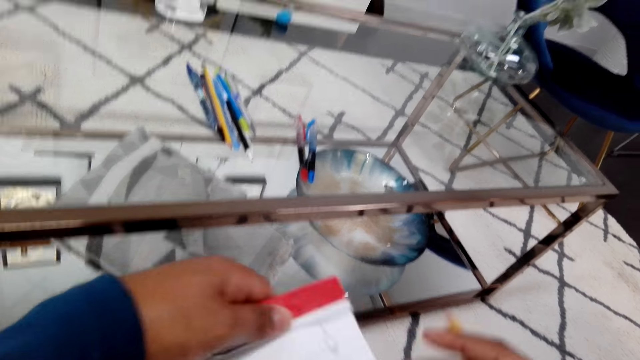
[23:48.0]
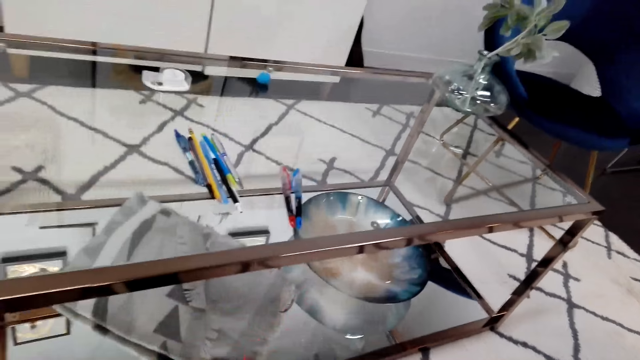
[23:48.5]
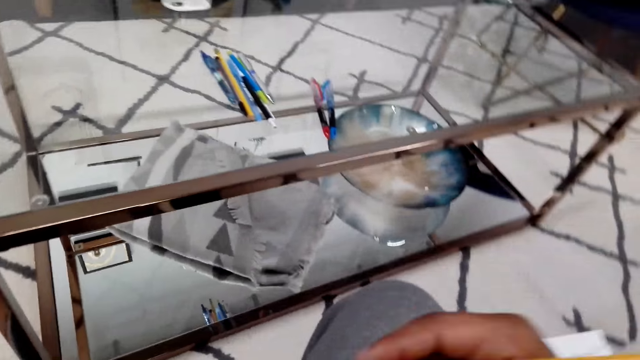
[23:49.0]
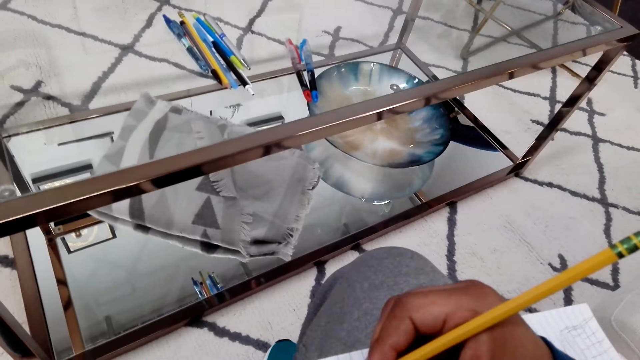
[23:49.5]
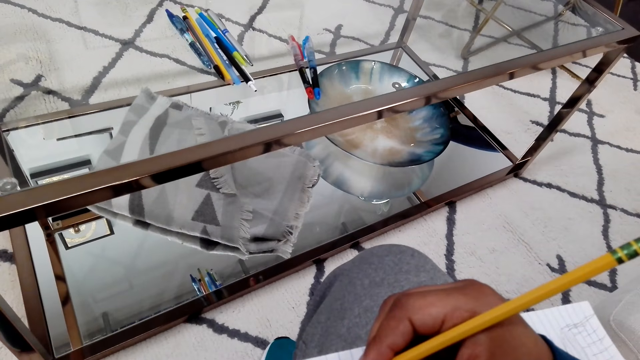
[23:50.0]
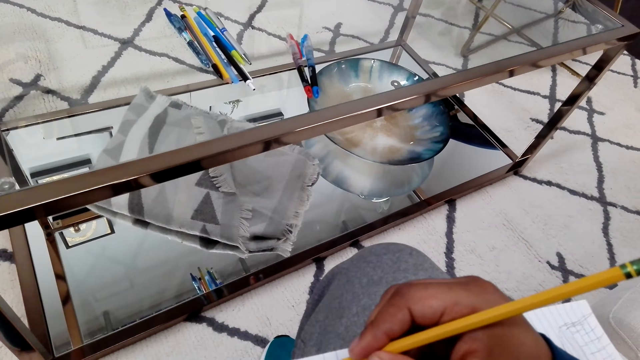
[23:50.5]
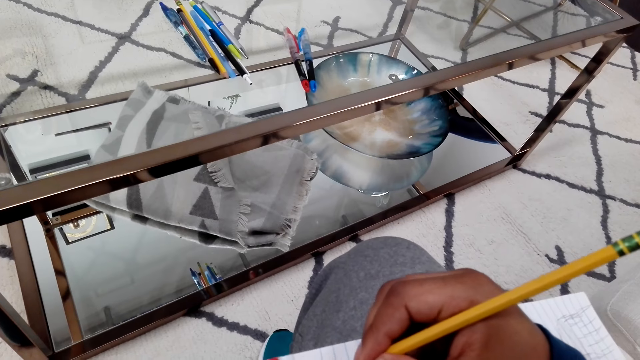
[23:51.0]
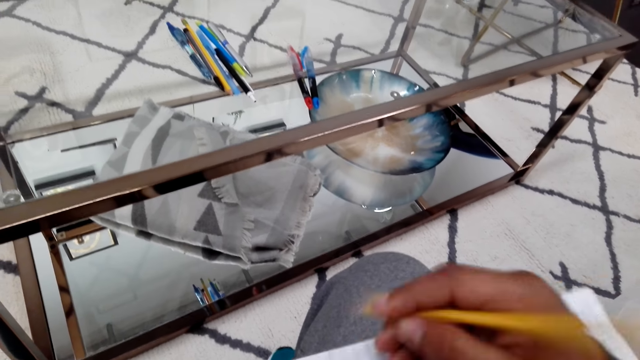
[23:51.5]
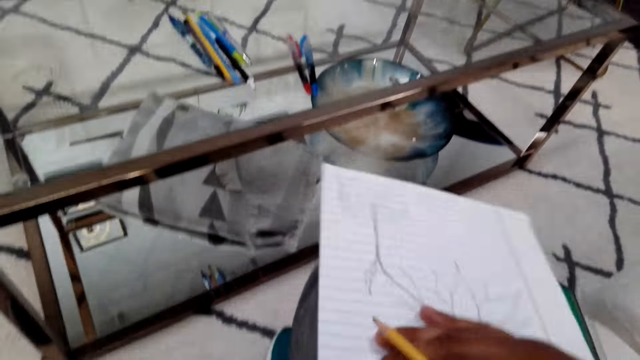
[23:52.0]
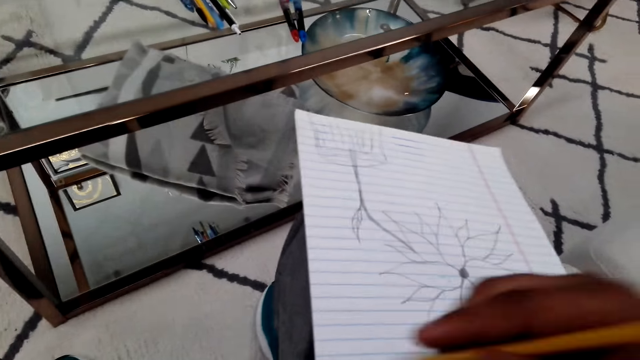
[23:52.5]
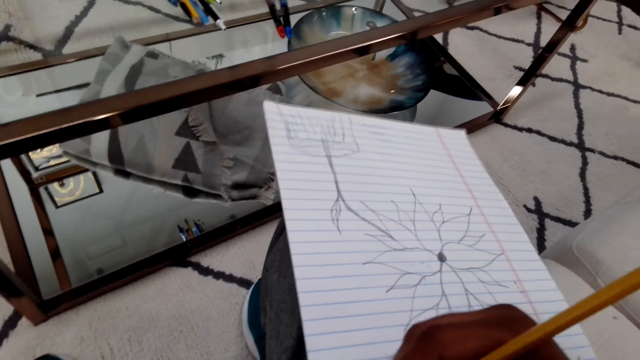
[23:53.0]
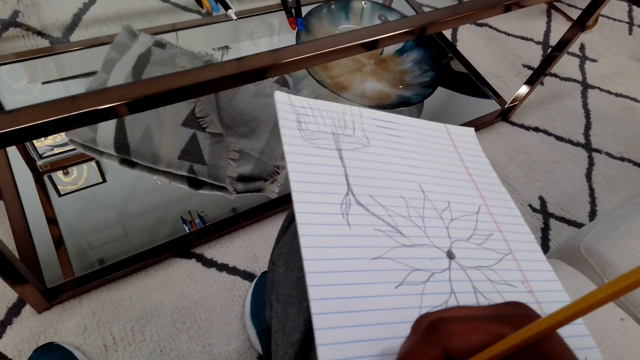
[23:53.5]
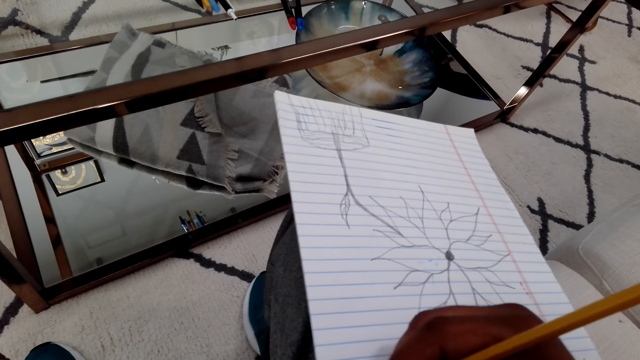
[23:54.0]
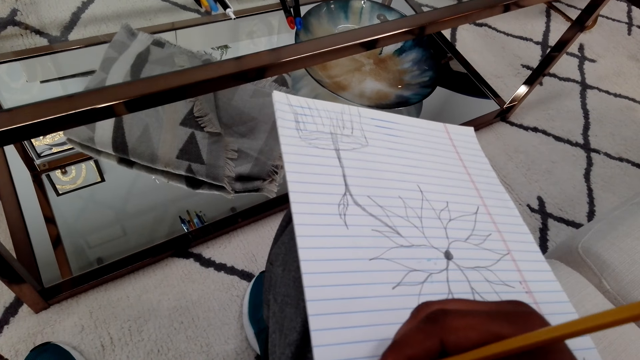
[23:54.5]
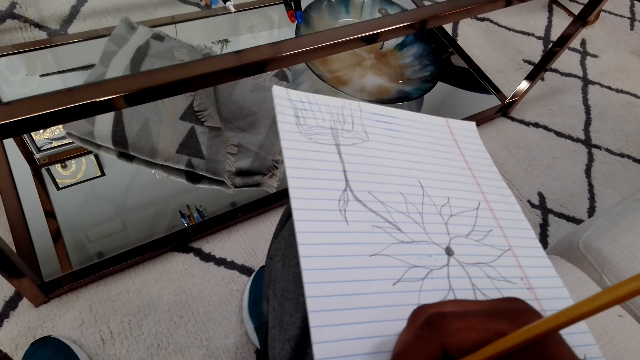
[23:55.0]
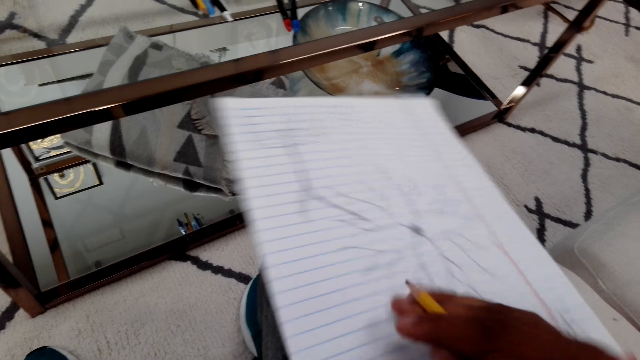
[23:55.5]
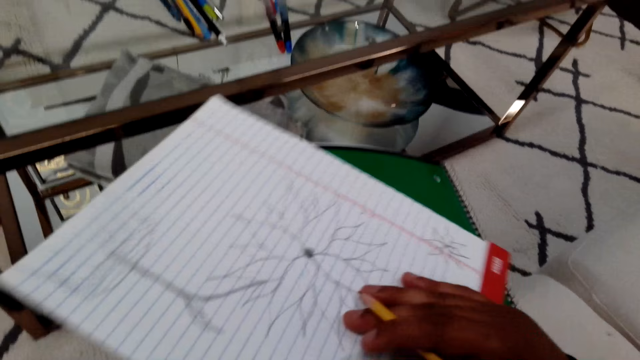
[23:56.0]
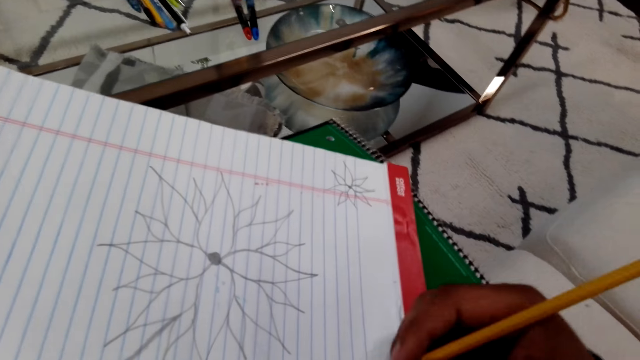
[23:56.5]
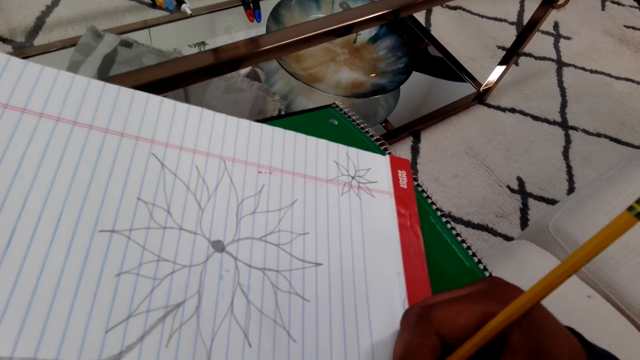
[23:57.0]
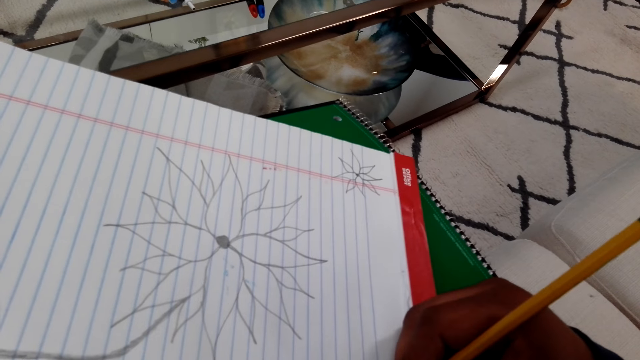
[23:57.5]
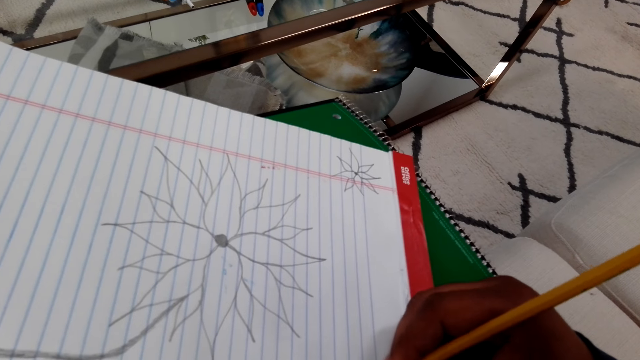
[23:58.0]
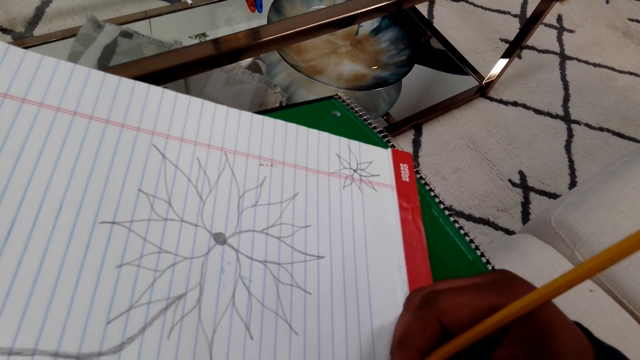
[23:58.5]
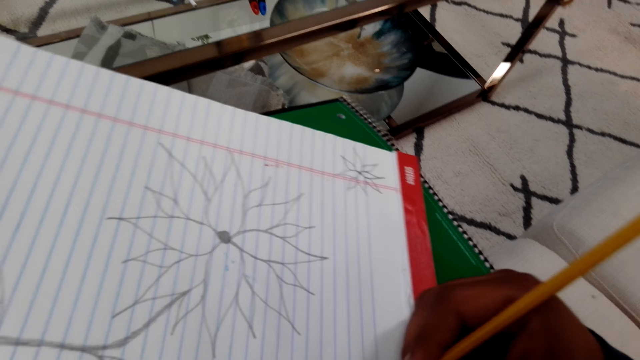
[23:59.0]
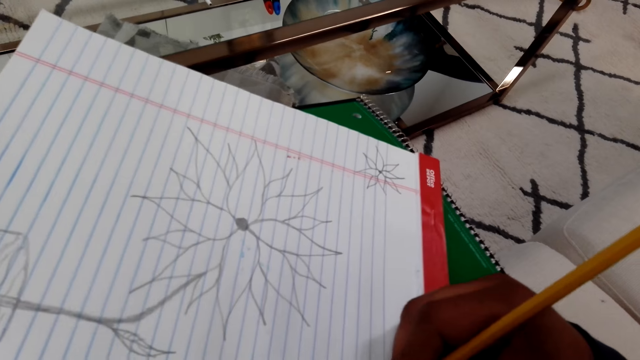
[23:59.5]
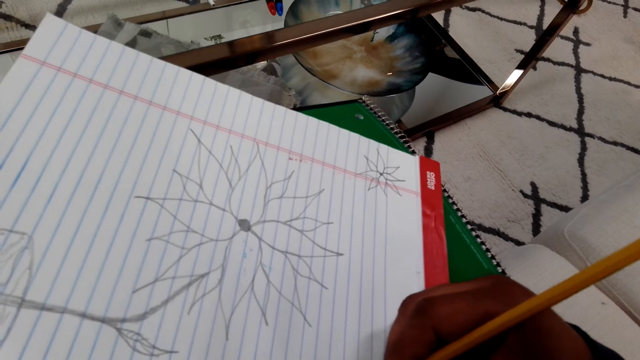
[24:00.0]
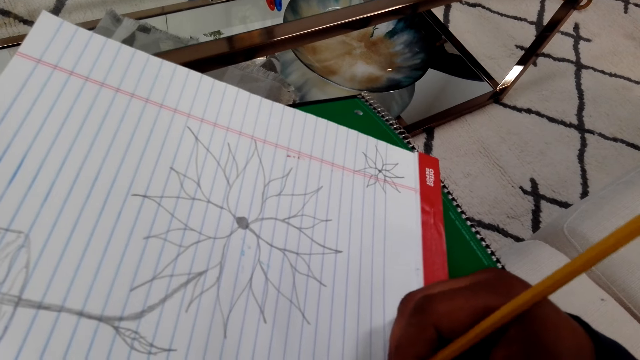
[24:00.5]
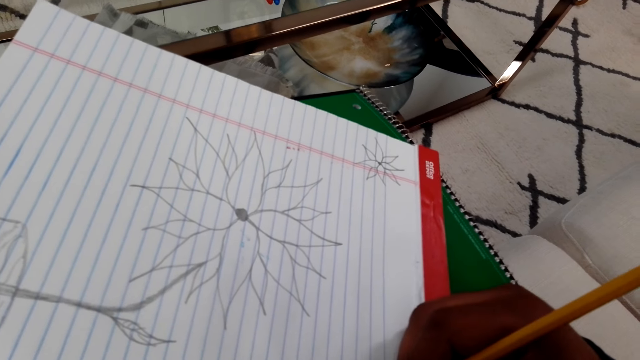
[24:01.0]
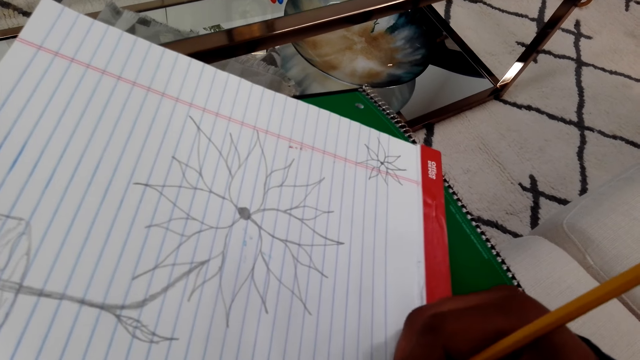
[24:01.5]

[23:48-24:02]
The camera wearer turns the book and holds a pencil. They sketch the flower on the book with the pencil. They hold the pencil and turn the book. They sketch the flower on the book with the pencil. They turn the book and hold the pencil. They sketch the flower on the book with the pencil.

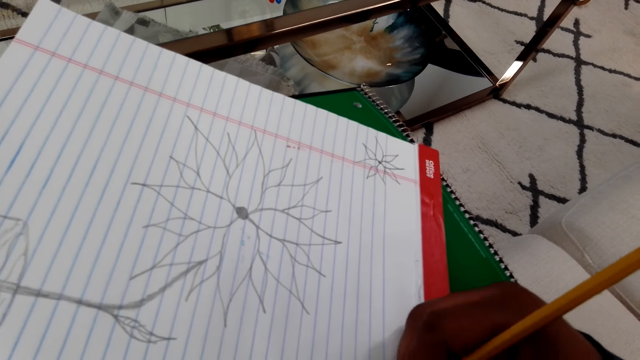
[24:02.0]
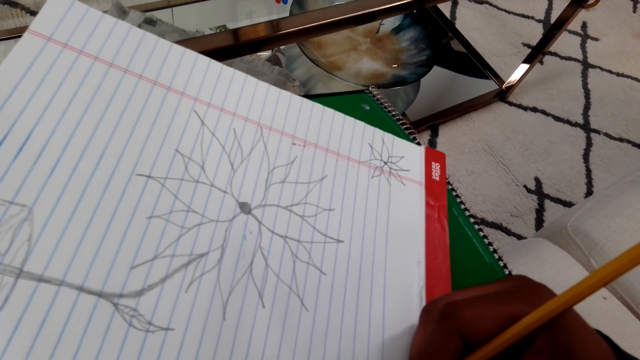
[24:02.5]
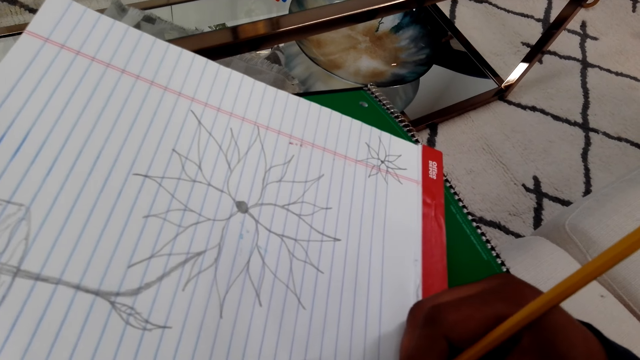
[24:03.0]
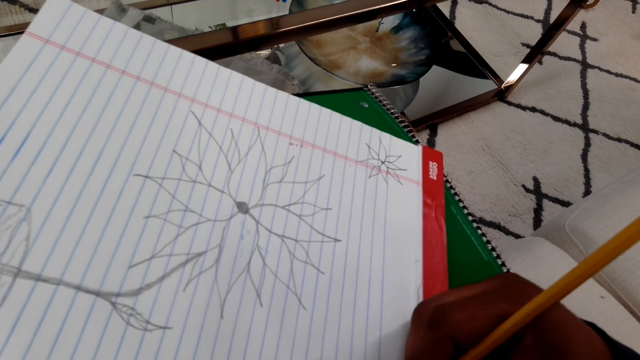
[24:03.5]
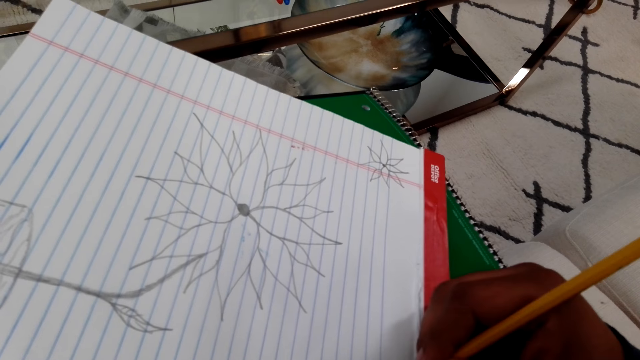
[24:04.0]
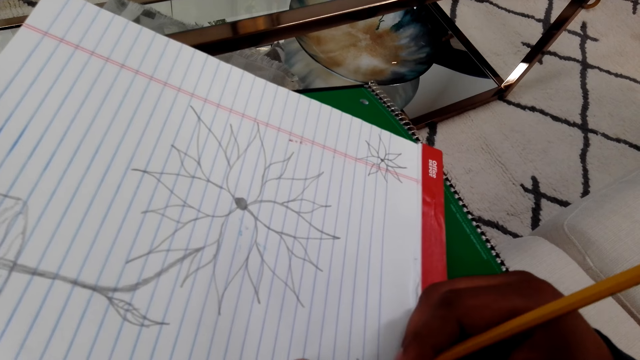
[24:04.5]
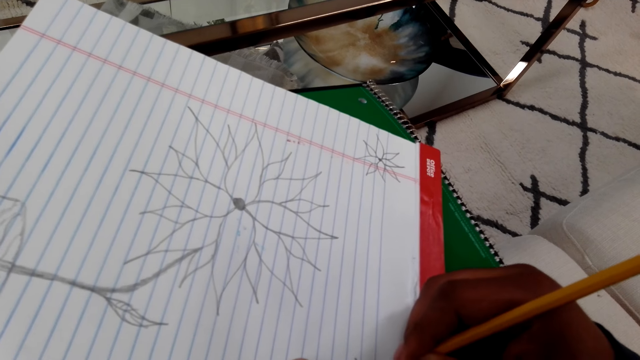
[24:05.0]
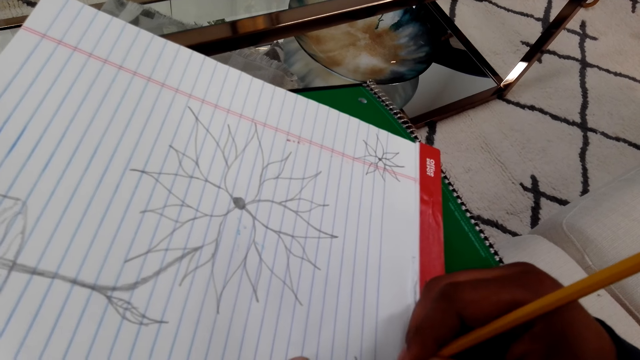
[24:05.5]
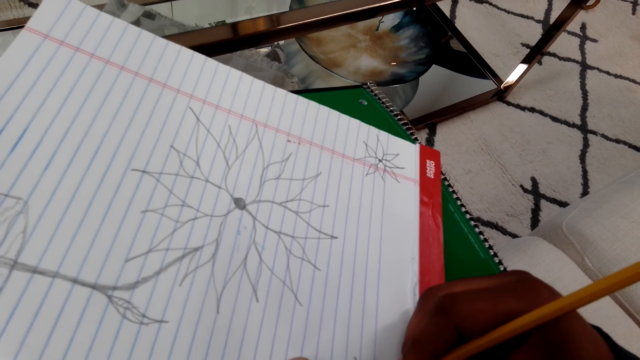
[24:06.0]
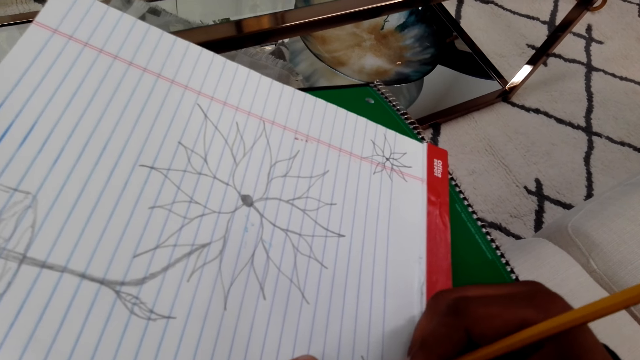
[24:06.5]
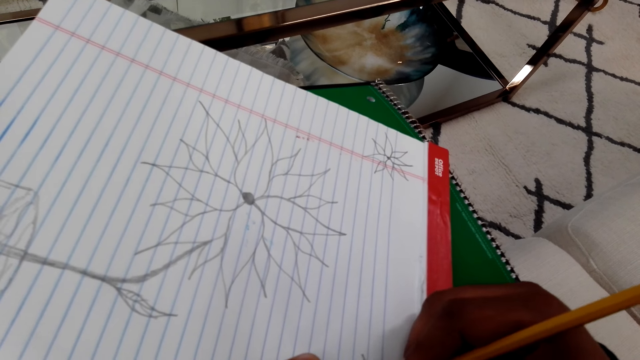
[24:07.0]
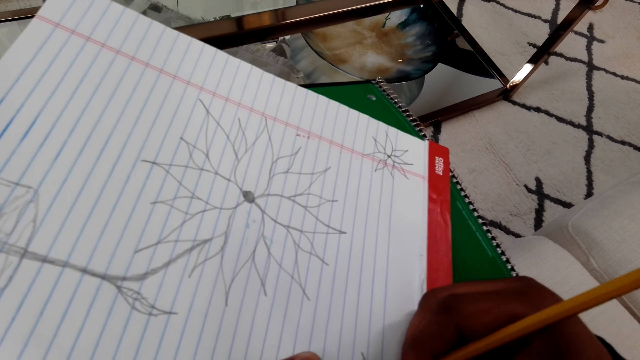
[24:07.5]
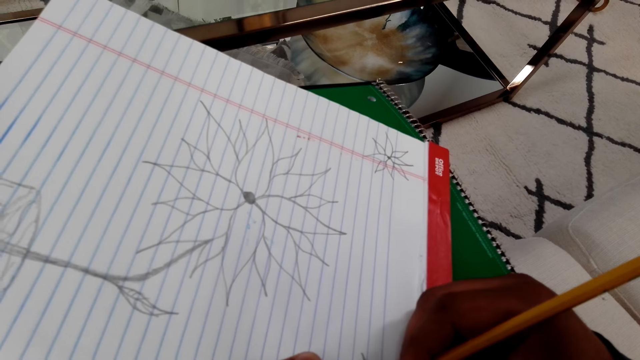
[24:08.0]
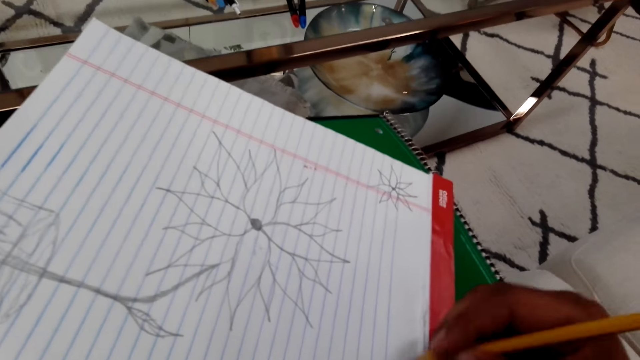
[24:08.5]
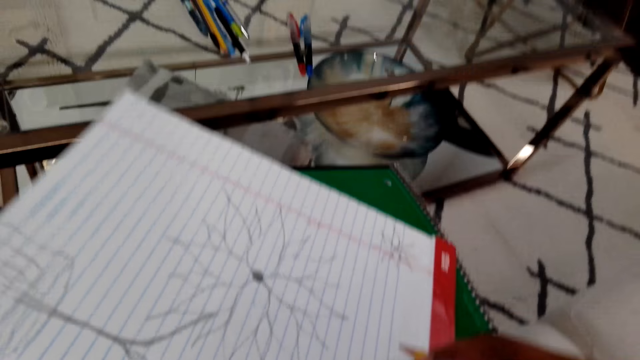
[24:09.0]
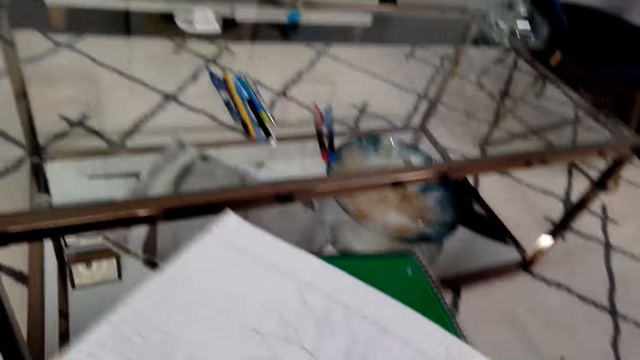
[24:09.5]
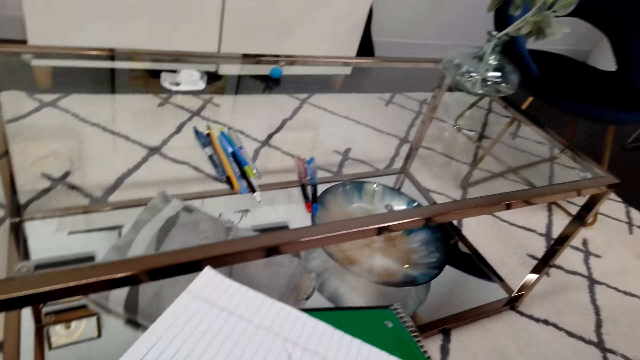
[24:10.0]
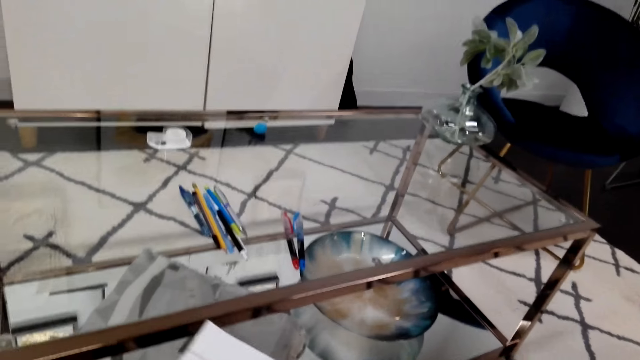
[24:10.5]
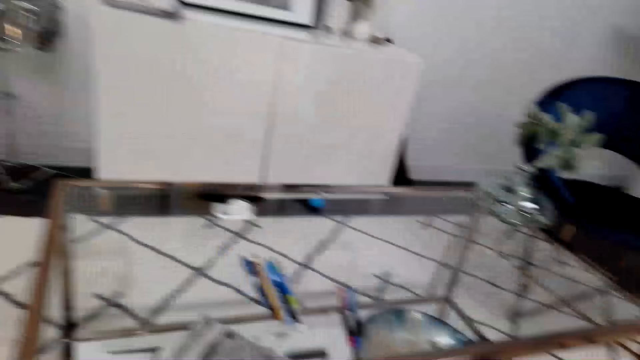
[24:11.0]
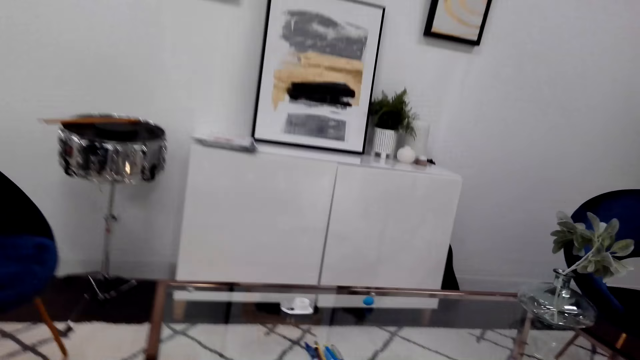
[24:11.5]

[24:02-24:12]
The camera wearer turns the book and lifts a hand up.
